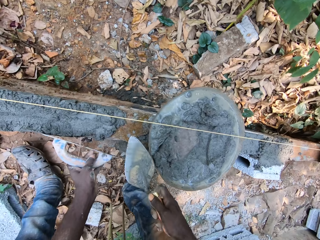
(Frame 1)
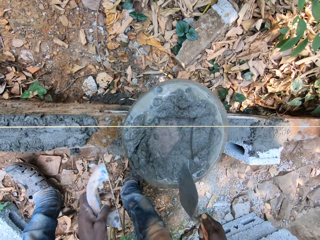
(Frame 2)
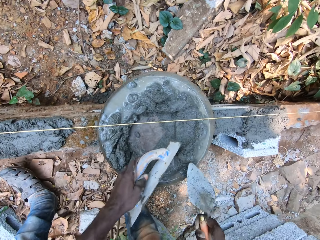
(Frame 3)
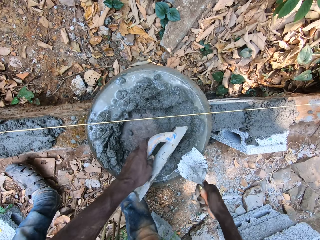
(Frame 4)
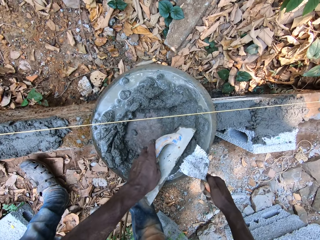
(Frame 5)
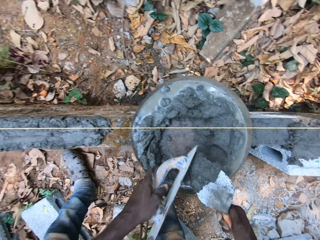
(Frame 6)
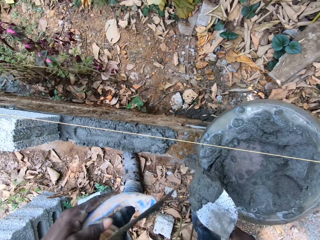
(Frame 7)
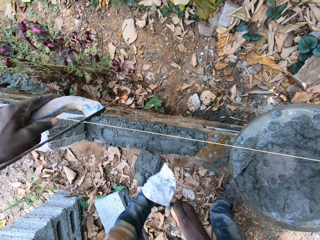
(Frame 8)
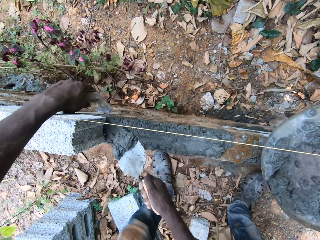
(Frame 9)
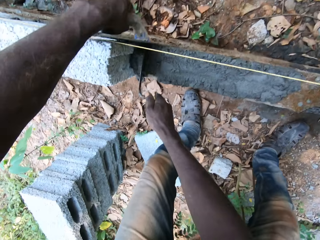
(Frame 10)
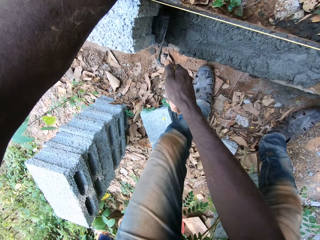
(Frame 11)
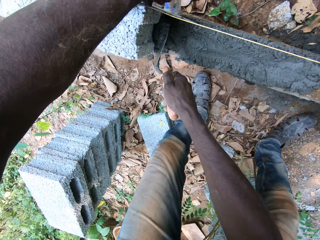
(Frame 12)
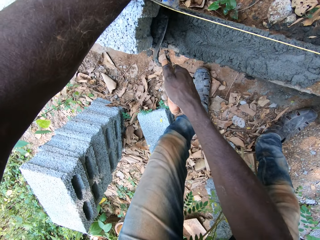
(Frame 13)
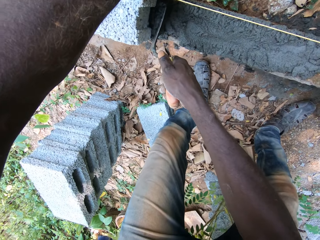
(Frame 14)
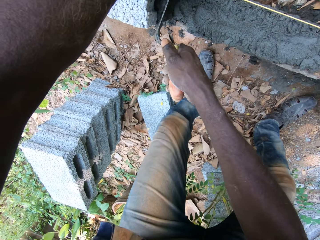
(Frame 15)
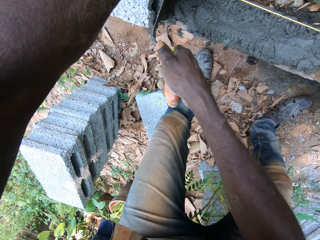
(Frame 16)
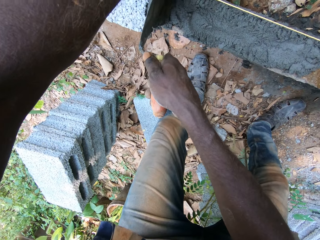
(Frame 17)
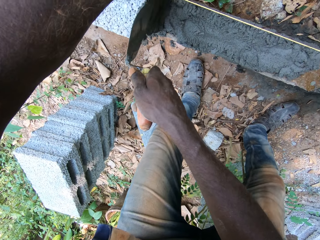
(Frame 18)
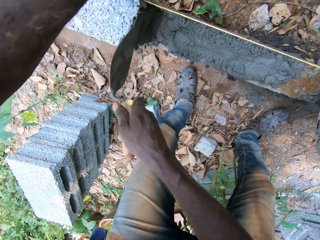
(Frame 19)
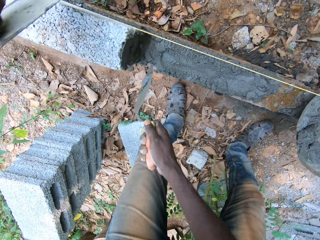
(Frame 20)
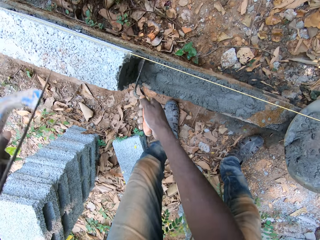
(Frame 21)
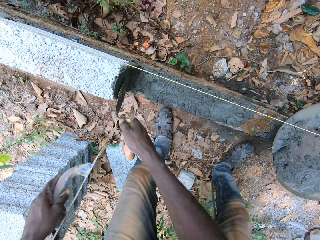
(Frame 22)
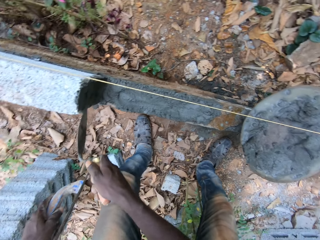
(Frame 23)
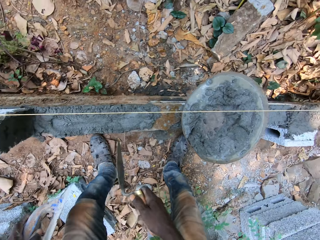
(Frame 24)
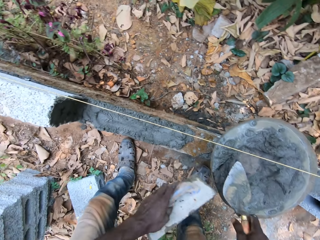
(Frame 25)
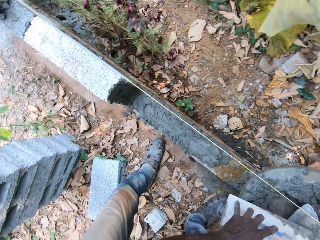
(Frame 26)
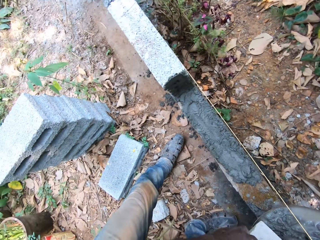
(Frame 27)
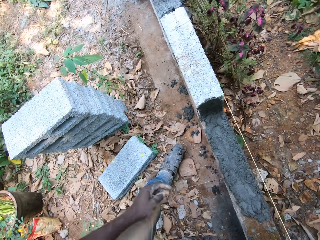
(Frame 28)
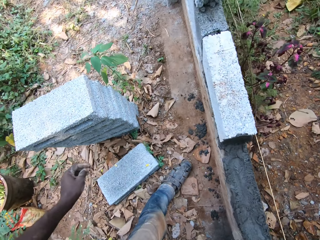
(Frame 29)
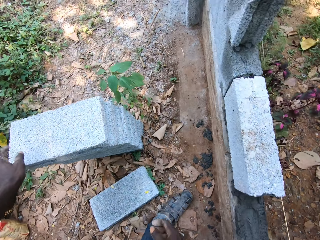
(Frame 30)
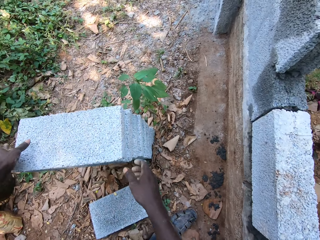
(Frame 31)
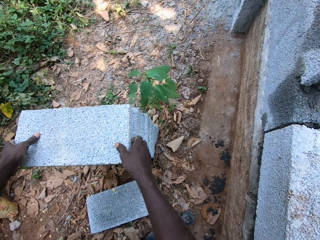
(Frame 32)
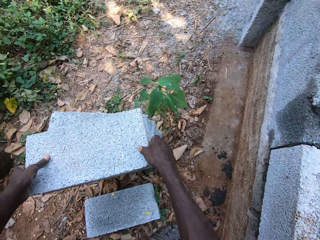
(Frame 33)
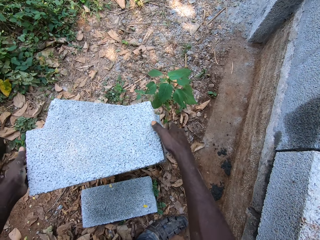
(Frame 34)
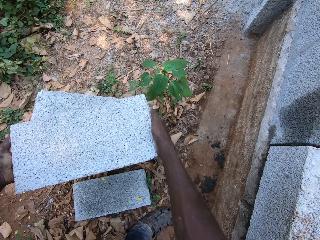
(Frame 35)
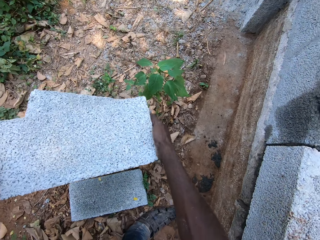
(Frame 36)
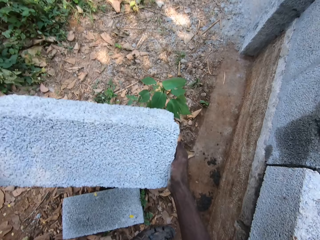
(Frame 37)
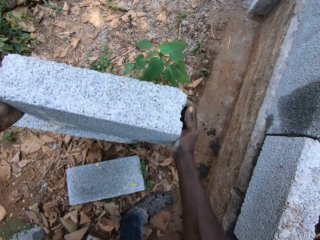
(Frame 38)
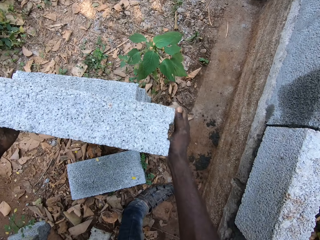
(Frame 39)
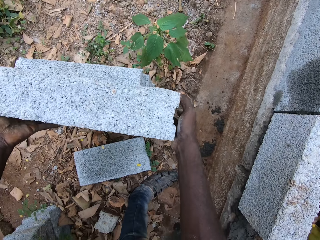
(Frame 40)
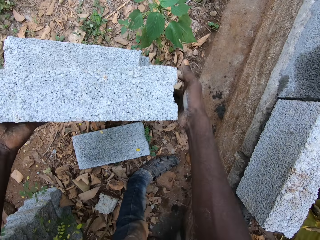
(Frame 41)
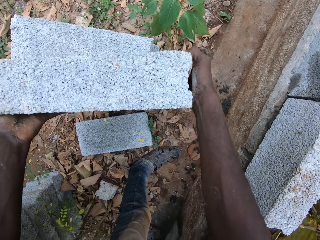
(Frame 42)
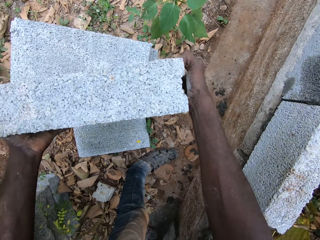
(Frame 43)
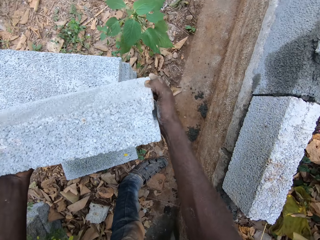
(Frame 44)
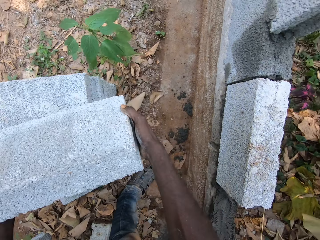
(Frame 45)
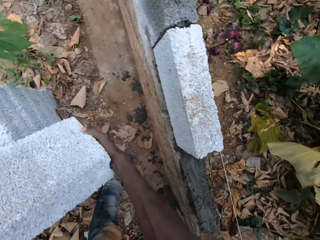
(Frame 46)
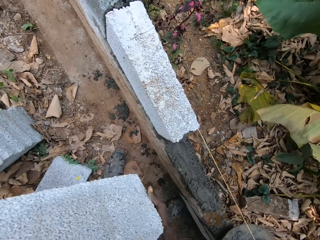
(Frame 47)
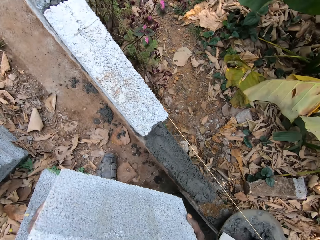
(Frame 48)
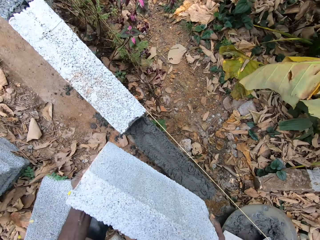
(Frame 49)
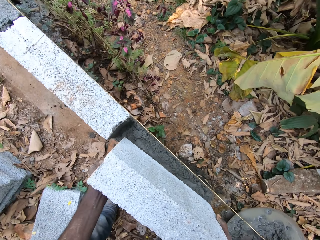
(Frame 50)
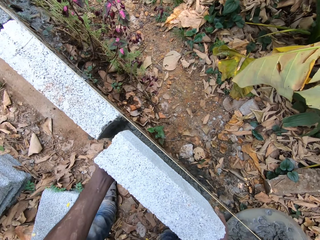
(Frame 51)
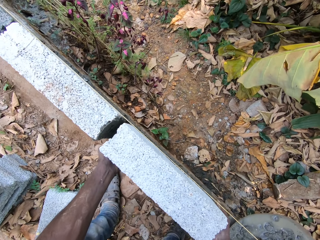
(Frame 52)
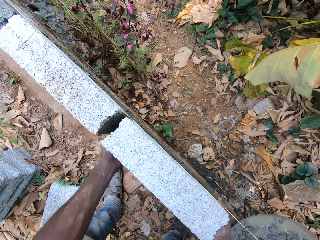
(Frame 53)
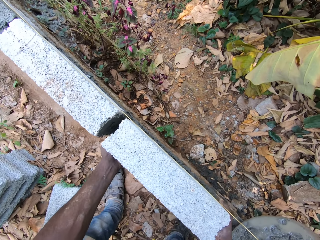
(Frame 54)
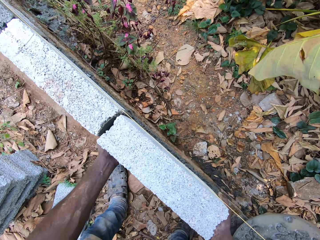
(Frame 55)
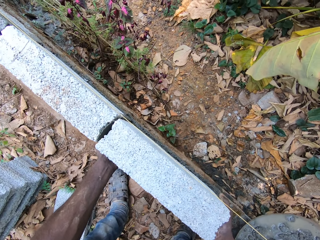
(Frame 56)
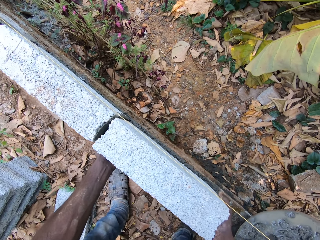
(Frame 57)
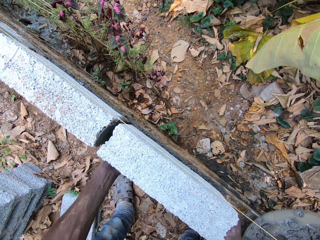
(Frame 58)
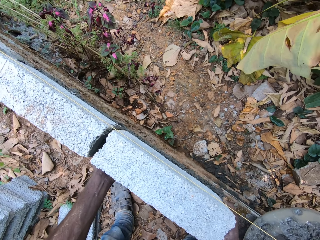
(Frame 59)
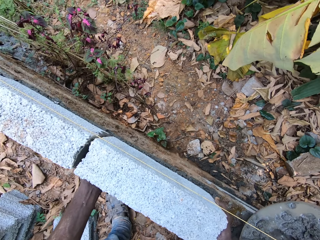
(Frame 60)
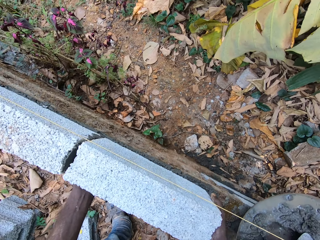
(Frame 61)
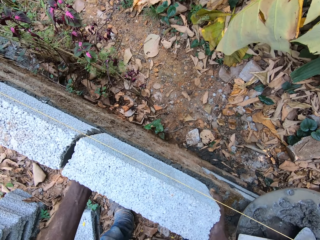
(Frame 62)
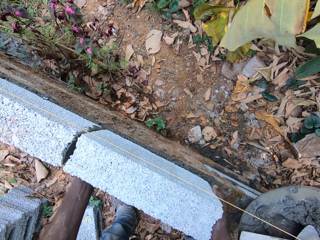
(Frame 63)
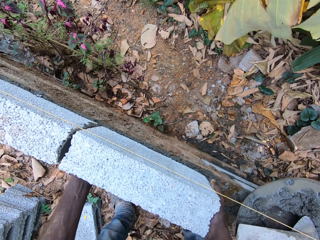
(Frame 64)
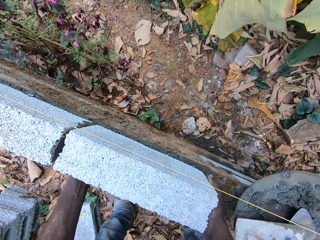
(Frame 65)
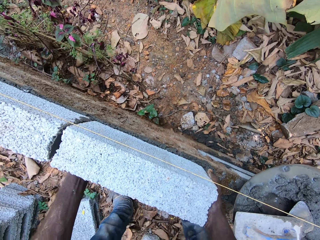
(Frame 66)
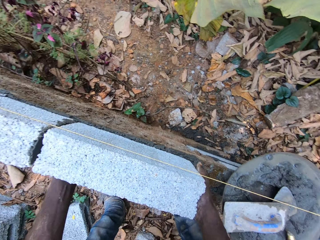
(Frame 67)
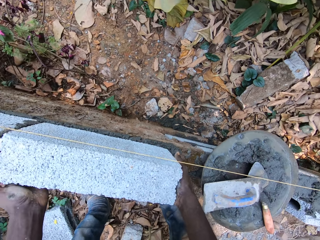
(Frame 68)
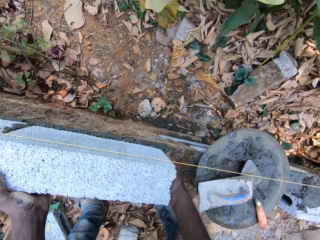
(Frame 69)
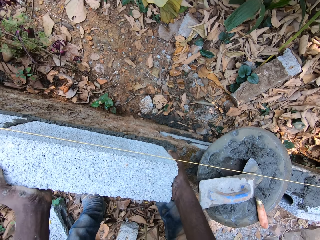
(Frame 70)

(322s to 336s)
The camera wearer scoops cement with a trowel. They smear the cement on the building structure. They put a wooden float in the cement and put the trowel in the cement. They pick up a brick. They turn the brick. They pick up the brick. They put the brick on the building structure. They align the brick on the wooden structure.

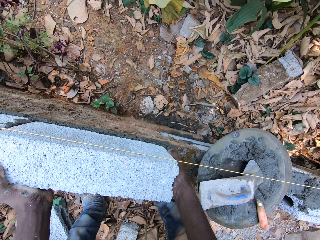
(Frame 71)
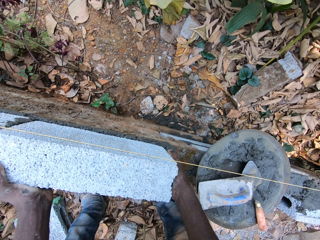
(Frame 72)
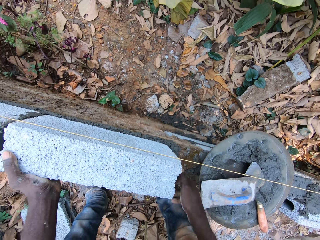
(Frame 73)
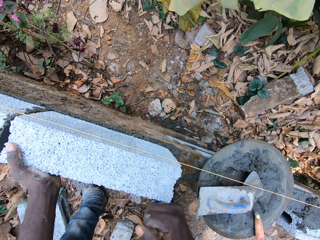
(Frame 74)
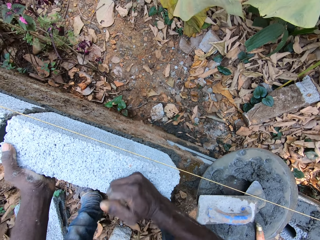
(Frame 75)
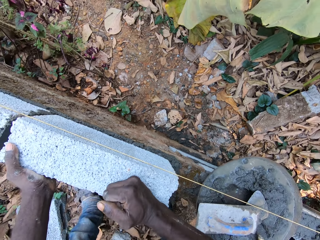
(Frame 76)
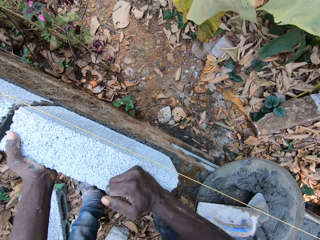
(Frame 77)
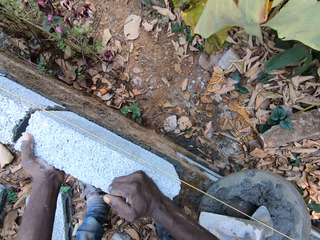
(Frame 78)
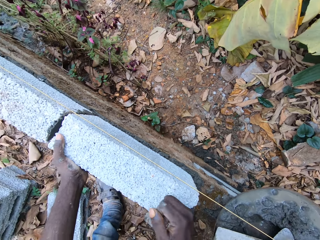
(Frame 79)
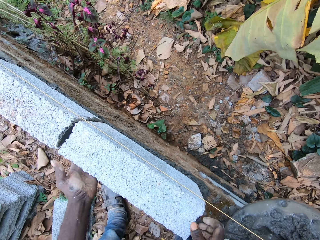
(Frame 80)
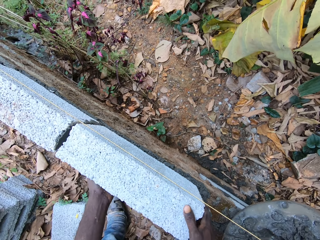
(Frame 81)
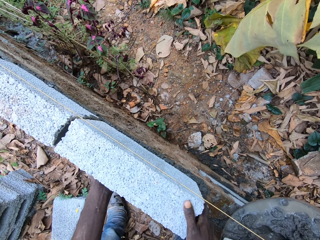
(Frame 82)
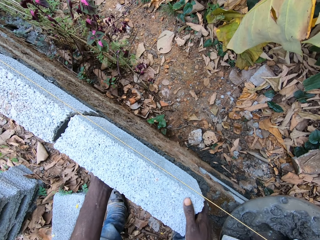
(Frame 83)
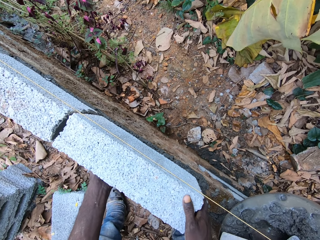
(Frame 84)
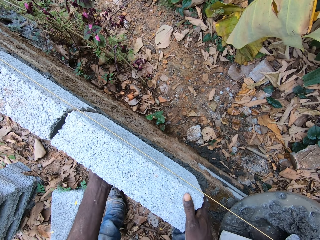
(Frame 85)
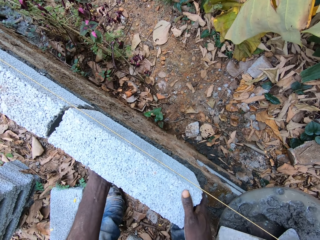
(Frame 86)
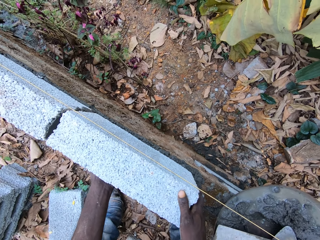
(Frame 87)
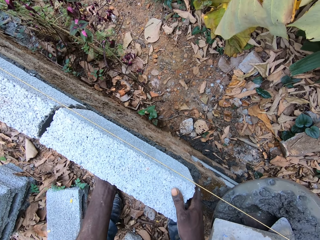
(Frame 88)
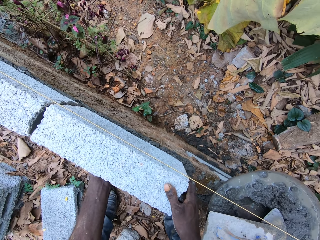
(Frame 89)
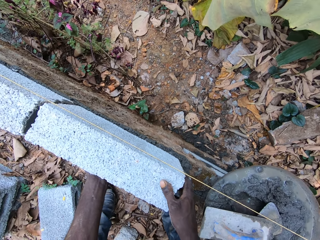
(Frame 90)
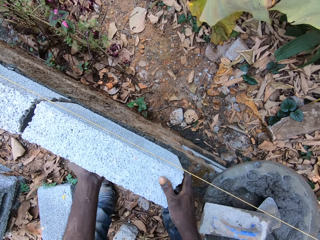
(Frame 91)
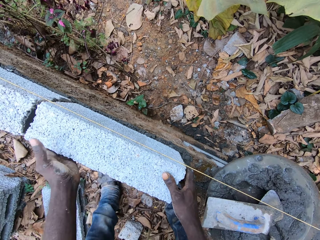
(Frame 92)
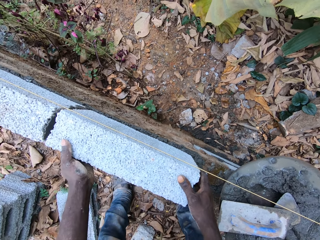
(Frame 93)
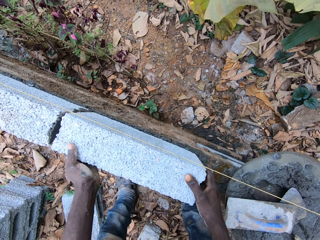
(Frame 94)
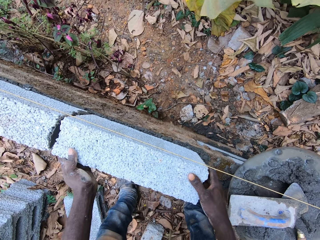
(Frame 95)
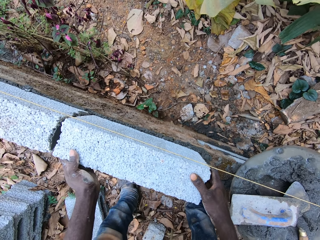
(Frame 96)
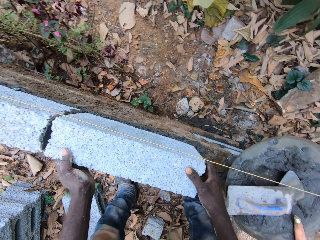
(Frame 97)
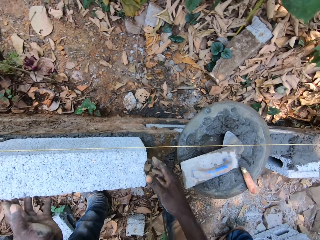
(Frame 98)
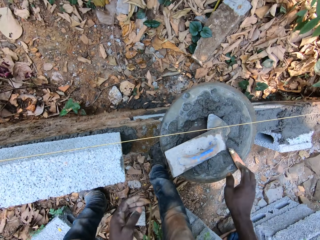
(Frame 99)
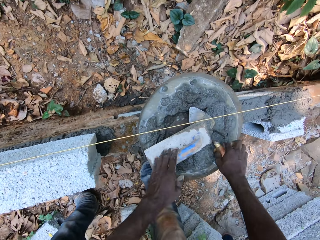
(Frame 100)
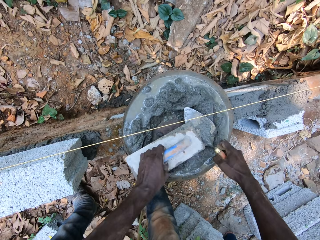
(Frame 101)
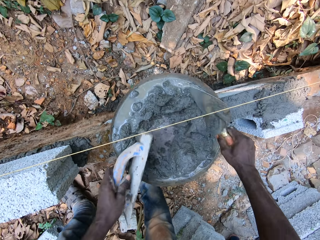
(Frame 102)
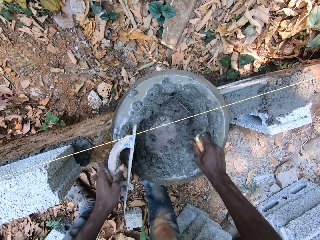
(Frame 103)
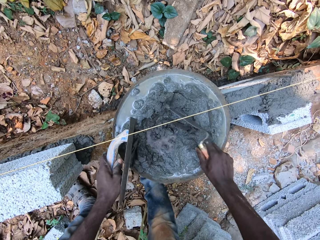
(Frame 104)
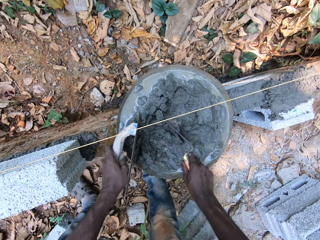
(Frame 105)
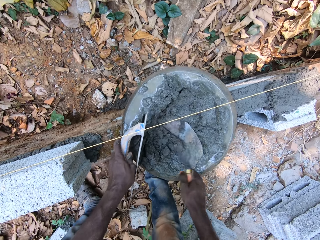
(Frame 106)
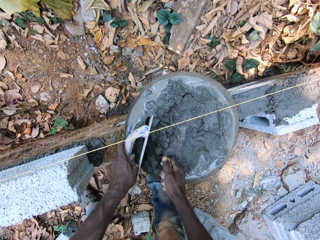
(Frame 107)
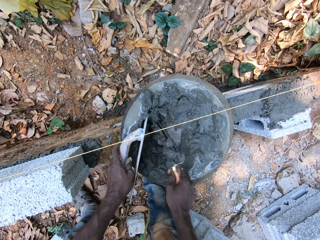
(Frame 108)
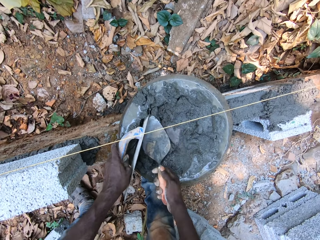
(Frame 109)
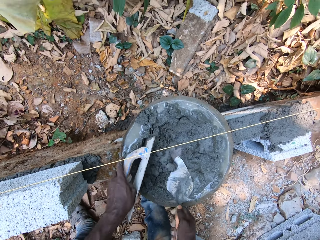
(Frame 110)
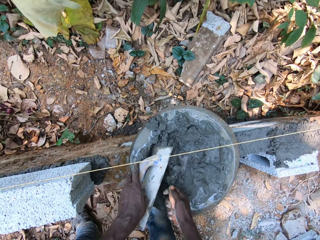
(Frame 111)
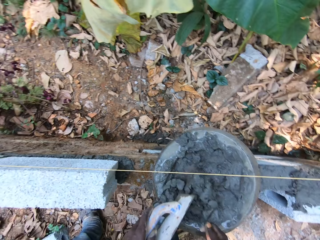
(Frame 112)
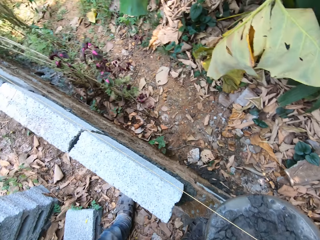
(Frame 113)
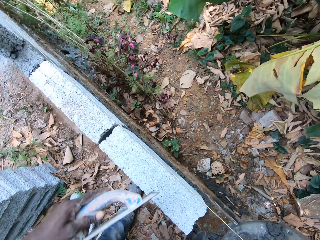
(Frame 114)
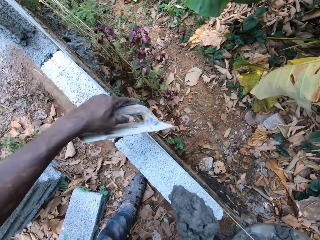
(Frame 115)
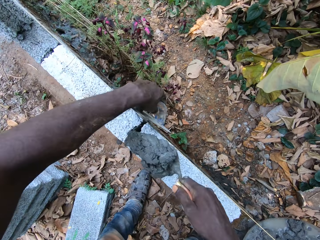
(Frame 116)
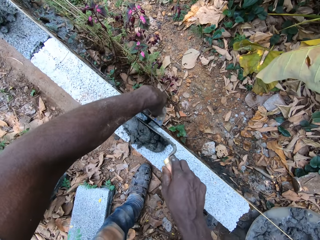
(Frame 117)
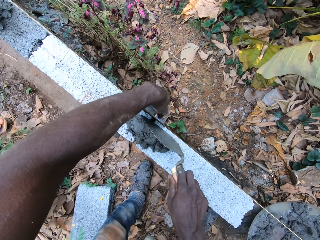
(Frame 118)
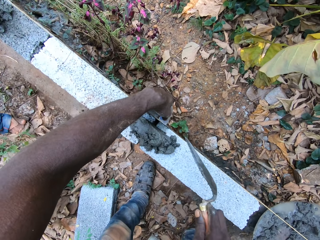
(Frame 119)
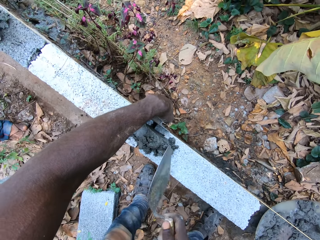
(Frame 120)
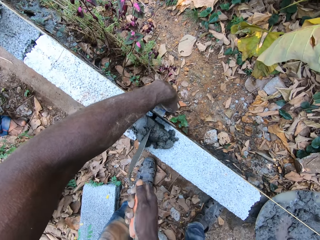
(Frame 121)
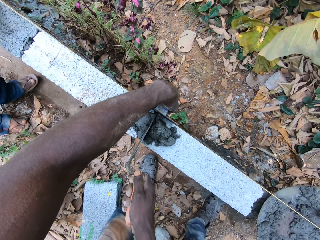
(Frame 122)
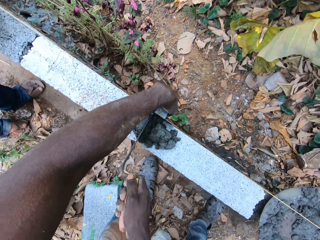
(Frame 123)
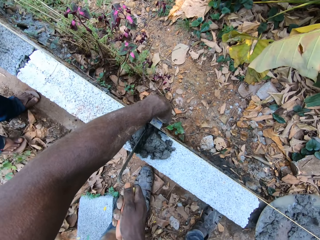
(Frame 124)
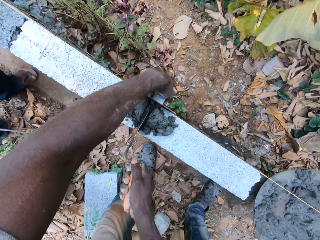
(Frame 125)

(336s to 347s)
The camera wearer hits a brick with the right hand. They align the brick on the wooden structure. They pick up a trowel in the cement. They pick up a wooden float in the cement. They mix the cement with the trowel. They scoop the cement with the trowel. They smear the cement on the building structure.
